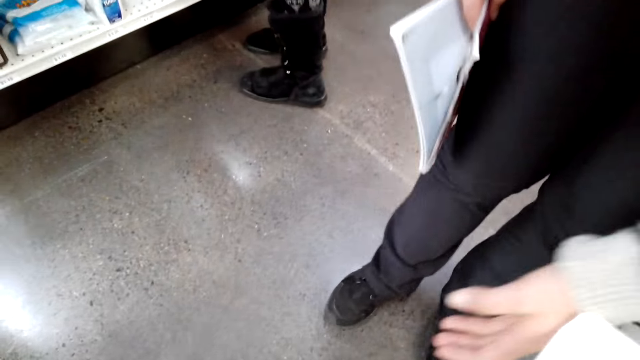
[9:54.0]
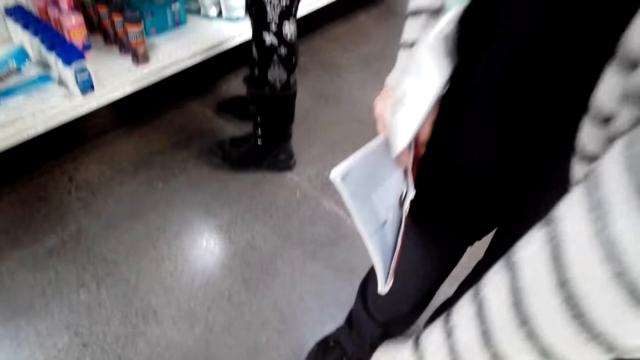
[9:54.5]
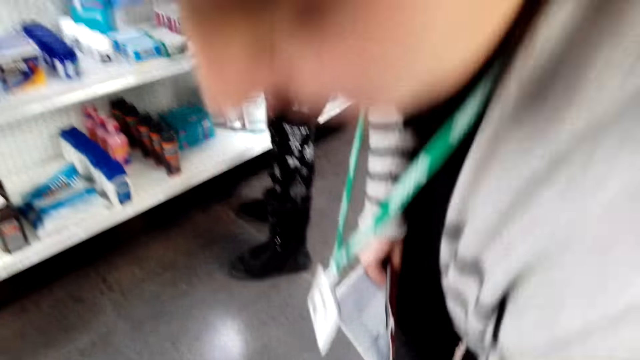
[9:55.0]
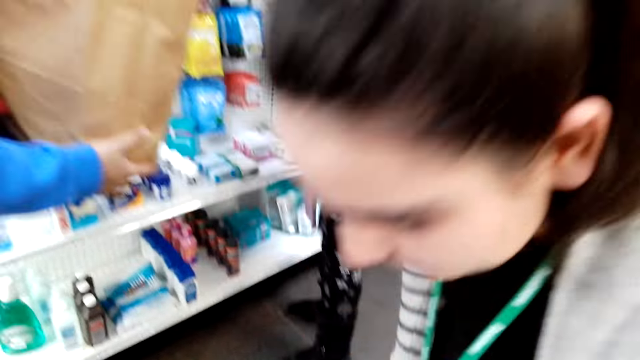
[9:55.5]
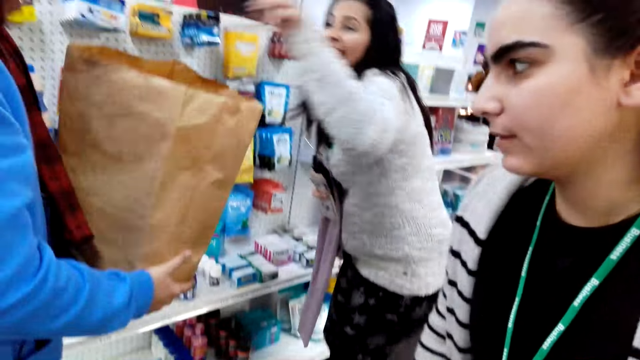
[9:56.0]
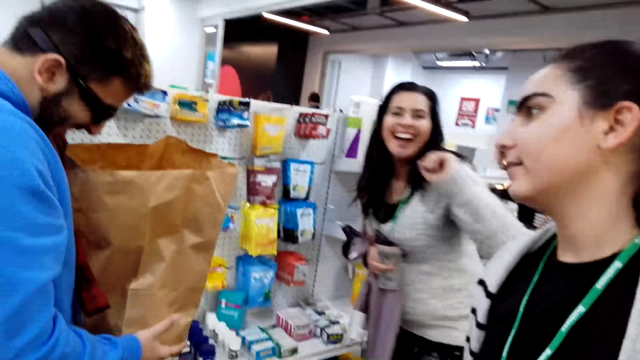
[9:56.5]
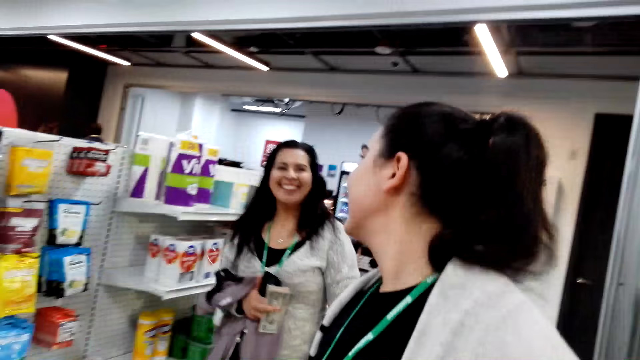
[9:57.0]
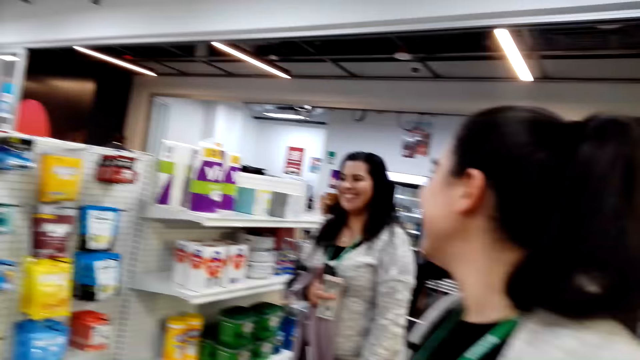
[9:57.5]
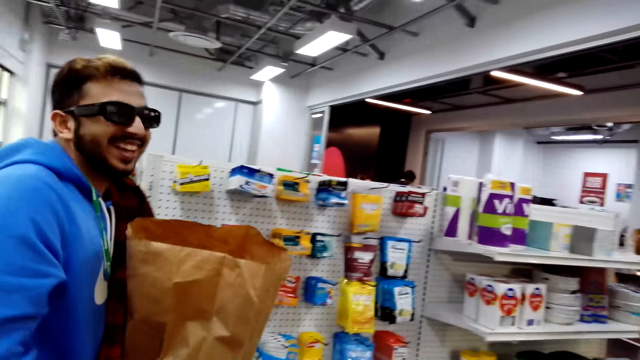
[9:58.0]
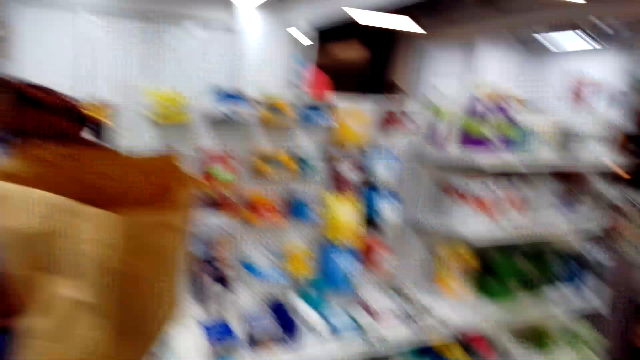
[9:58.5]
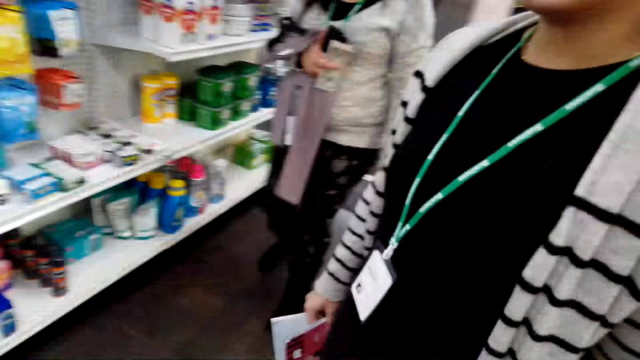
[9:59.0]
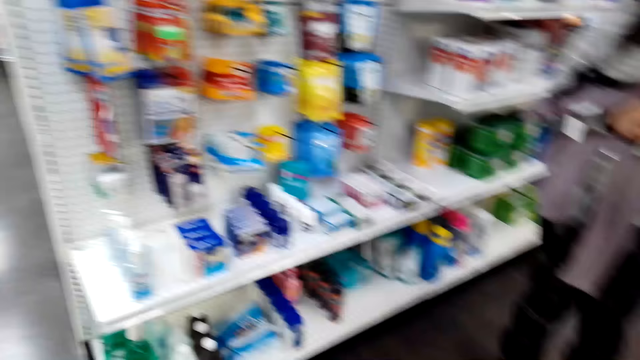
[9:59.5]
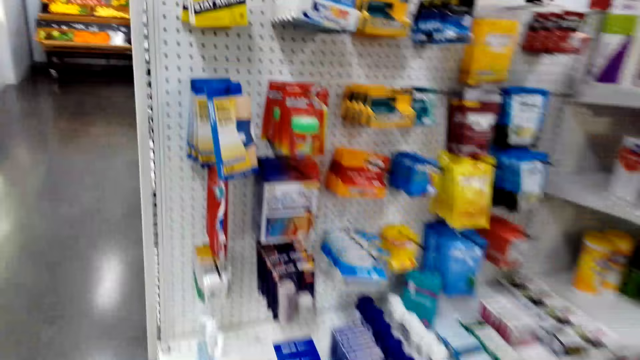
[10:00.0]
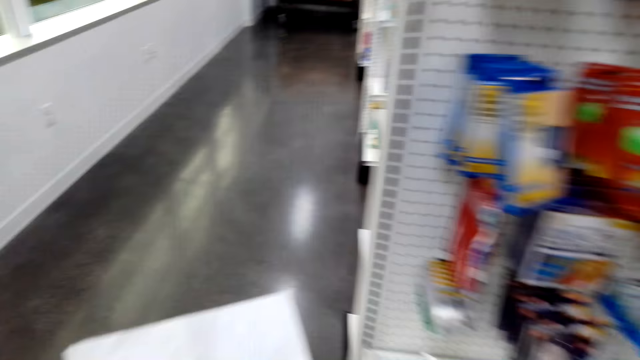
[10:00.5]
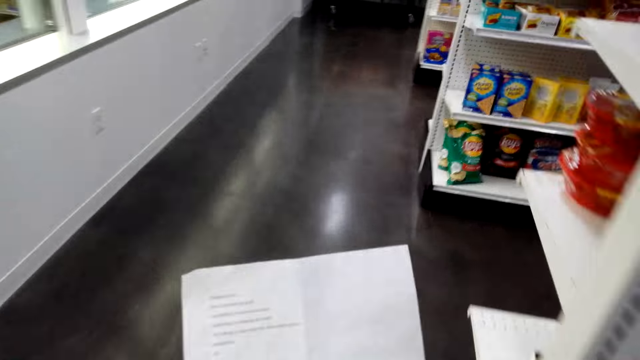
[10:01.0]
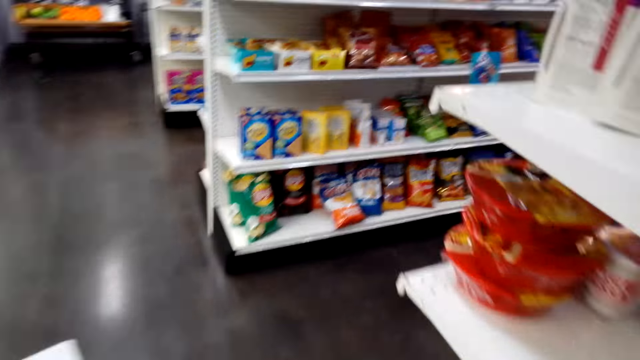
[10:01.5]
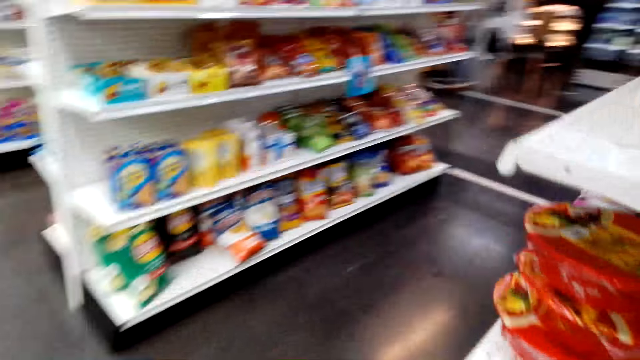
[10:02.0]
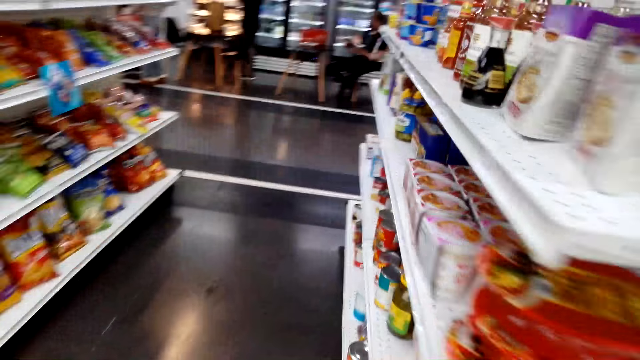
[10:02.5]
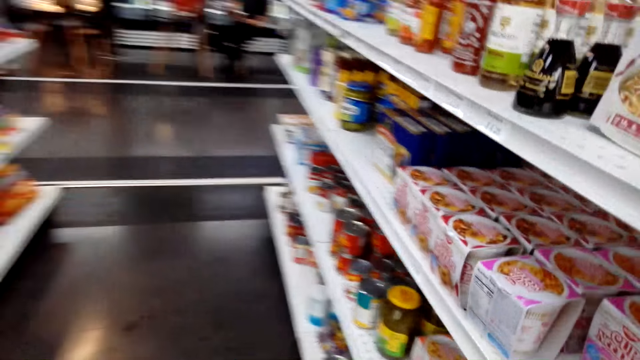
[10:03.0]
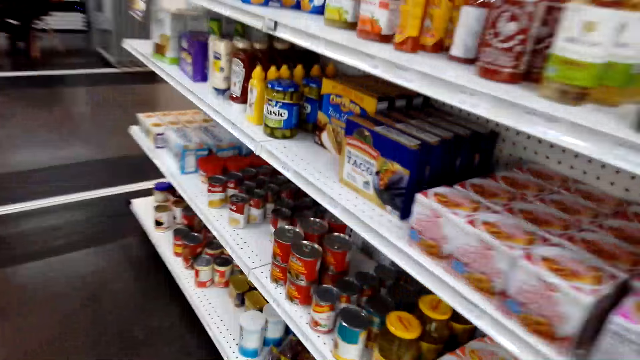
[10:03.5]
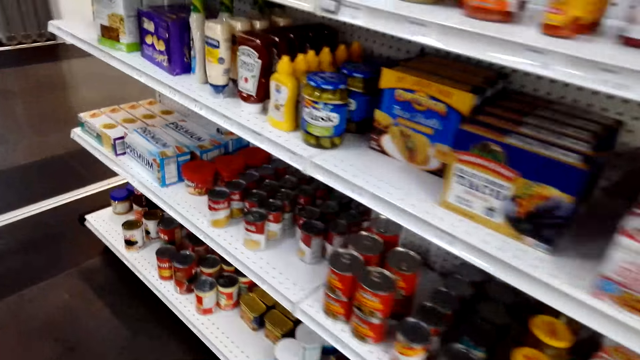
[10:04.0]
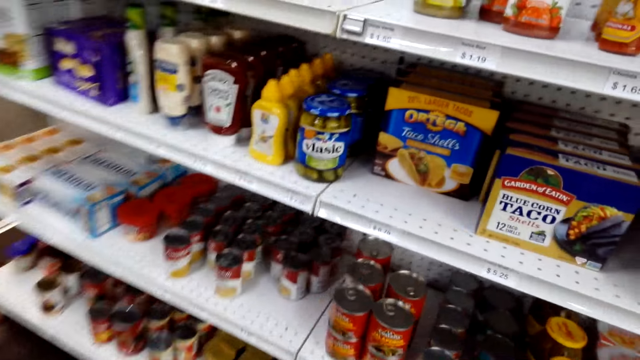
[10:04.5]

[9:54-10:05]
A person bends down and gets up. The camera wearer looks around. They hold a paper. They walk around in the shop.

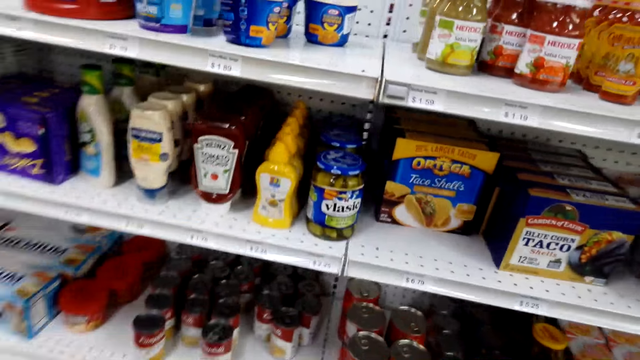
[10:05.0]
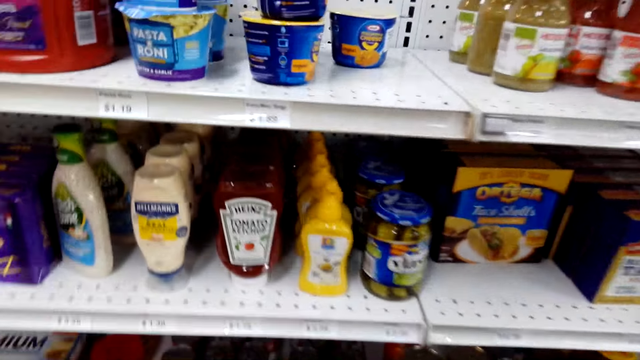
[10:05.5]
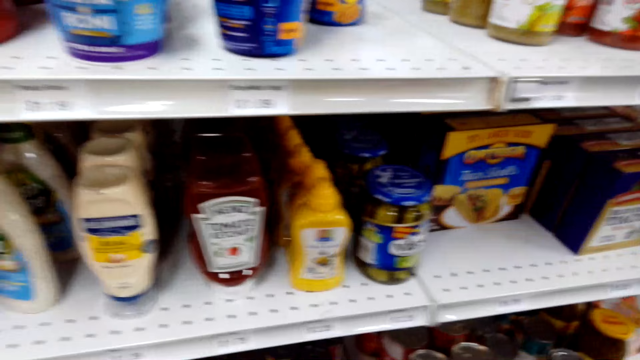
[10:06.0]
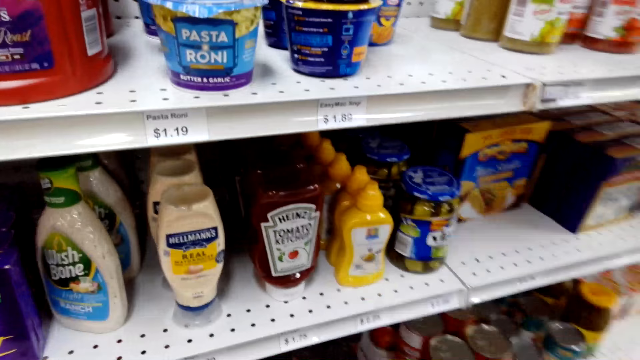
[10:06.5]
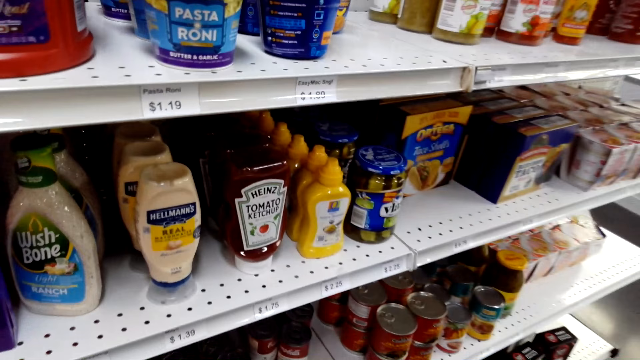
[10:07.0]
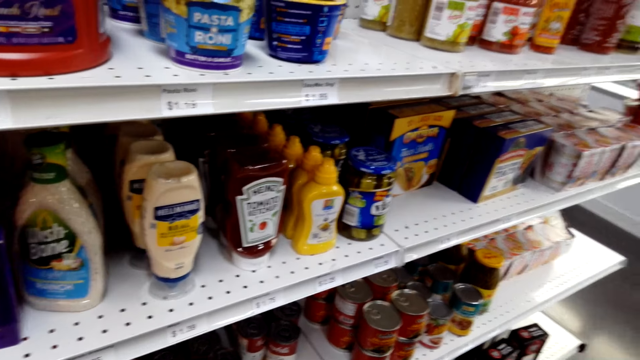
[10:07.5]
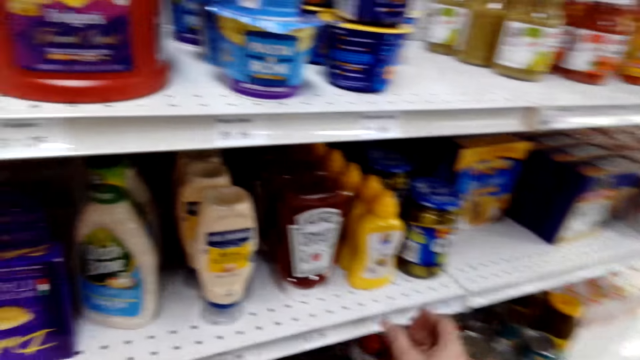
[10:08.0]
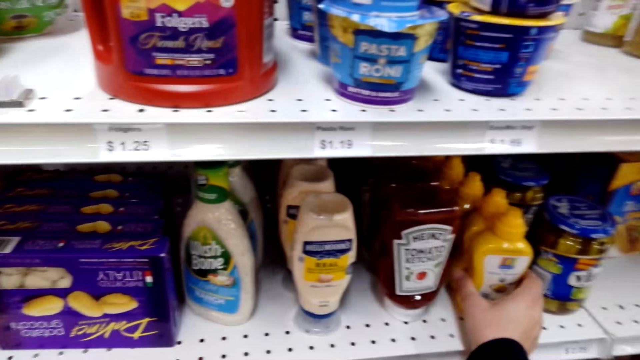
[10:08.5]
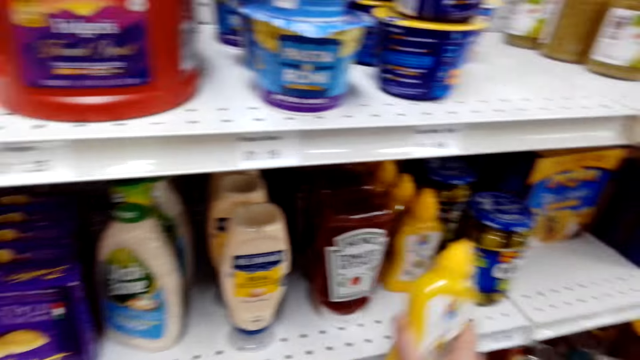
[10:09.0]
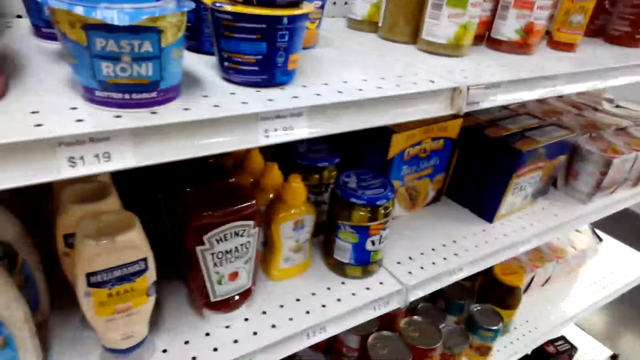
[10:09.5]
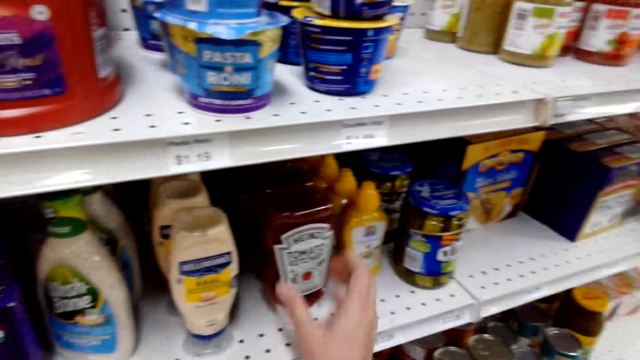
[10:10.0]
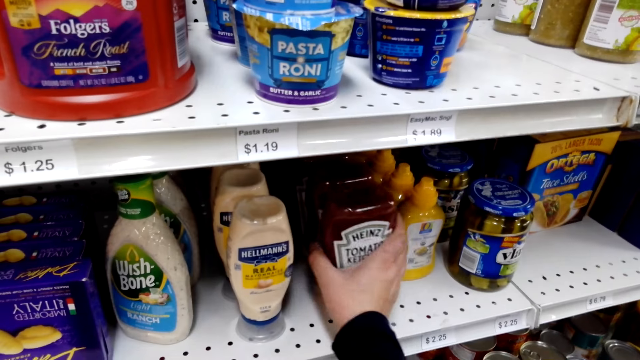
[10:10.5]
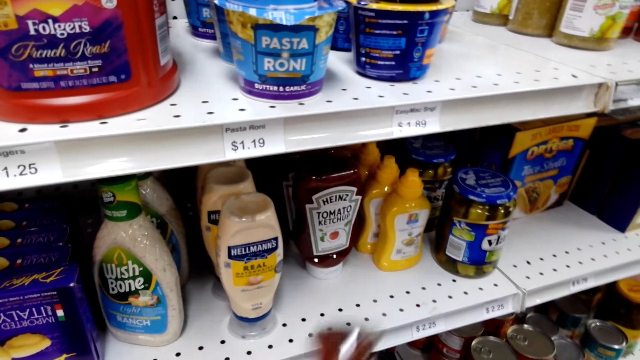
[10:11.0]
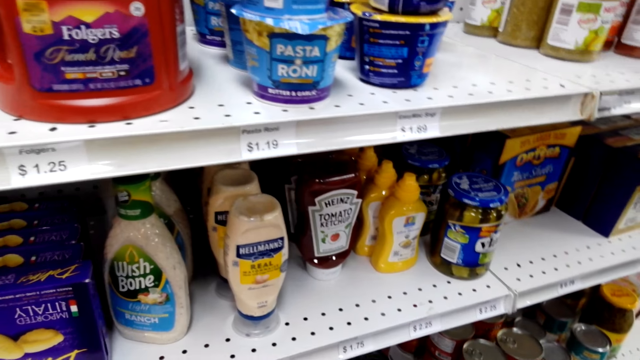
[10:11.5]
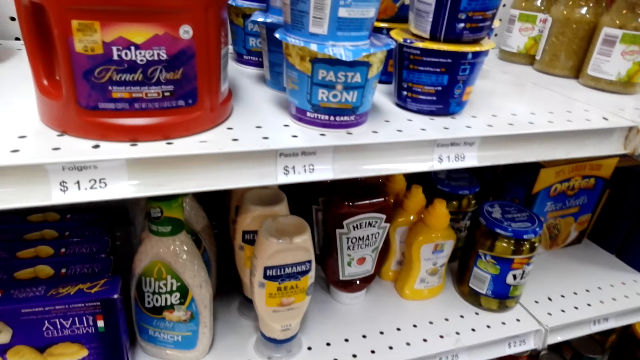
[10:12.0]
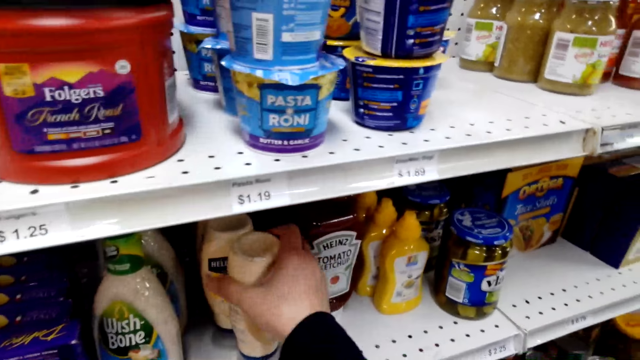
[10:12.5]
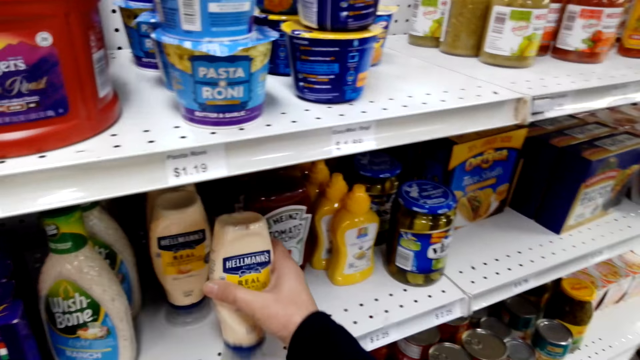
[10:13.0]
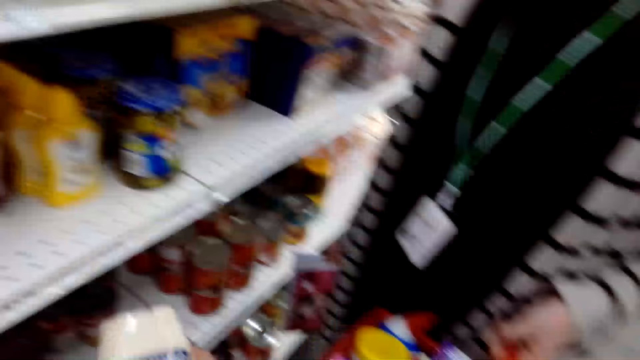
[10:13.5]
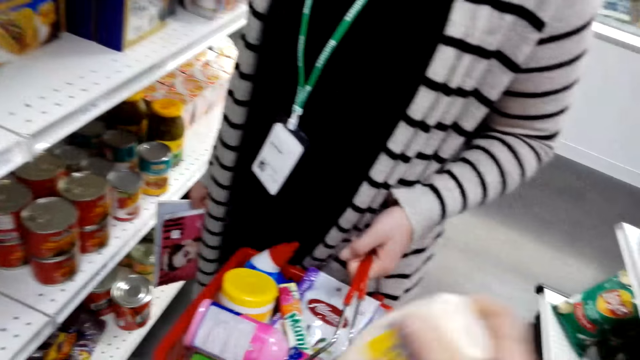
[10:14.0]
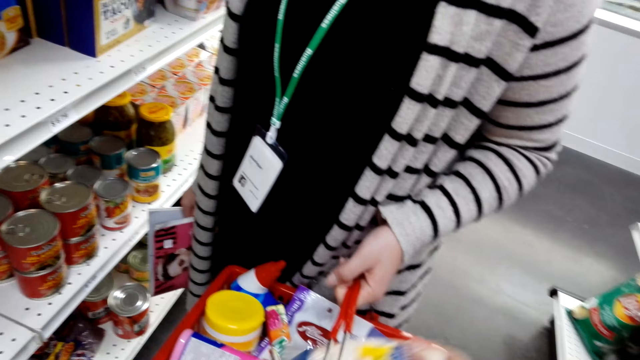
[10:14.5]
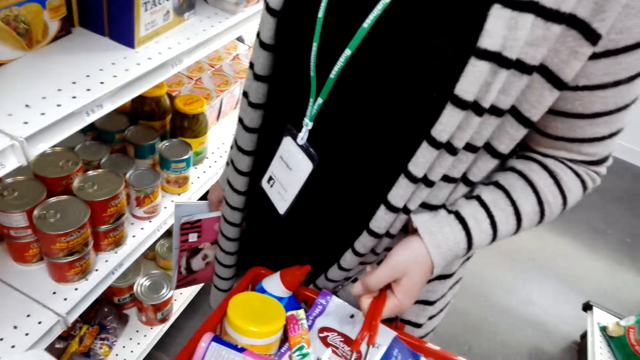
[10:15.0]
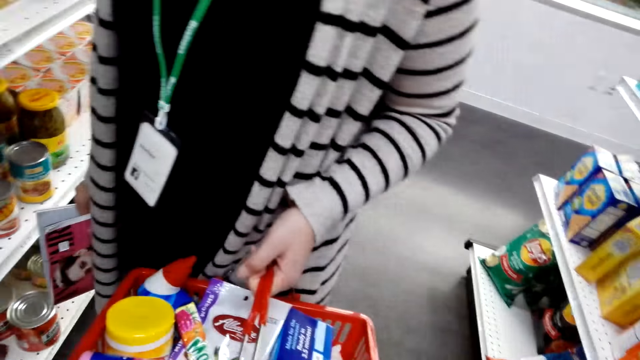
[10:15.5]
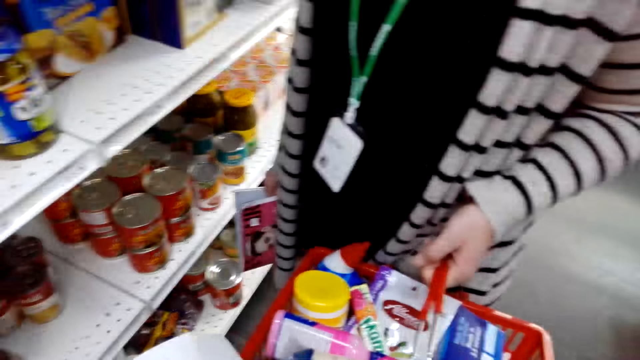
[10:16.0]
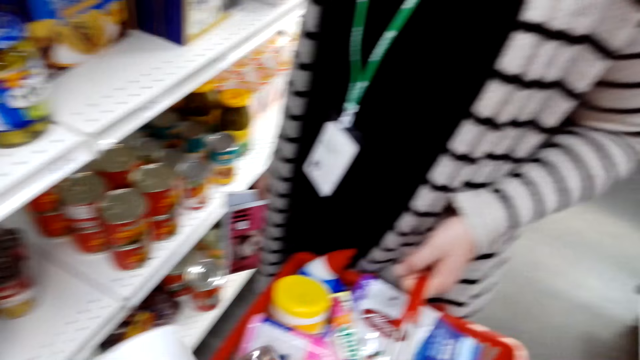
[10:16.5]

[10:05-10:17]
The camera wearer stares at products. They take a paste bottle from the shelf. They take a tomato paste bottle. They take a paste bottle from the shelf. They place the paste bottle in a shopping courier. They hold a paper.
